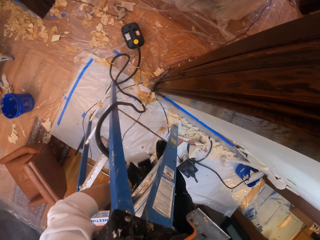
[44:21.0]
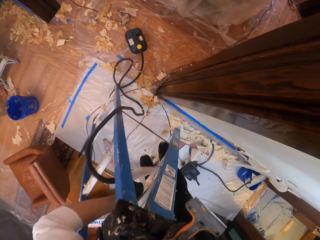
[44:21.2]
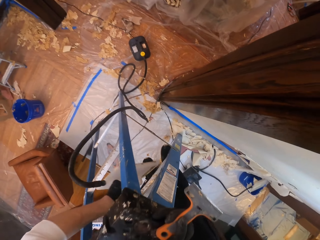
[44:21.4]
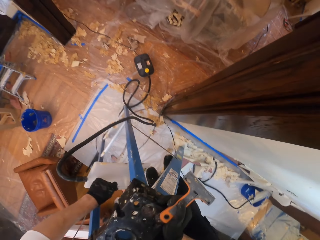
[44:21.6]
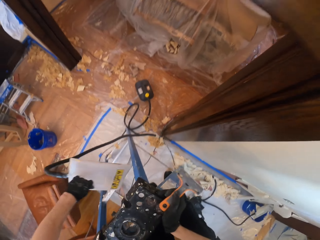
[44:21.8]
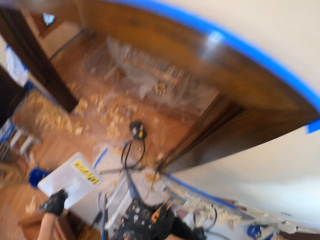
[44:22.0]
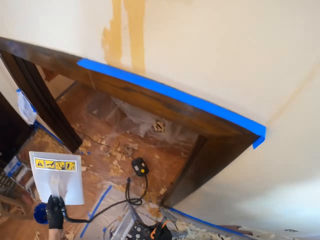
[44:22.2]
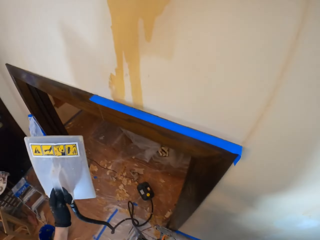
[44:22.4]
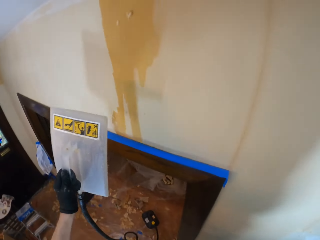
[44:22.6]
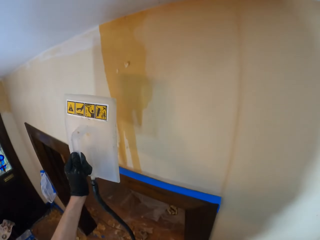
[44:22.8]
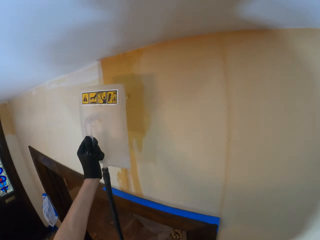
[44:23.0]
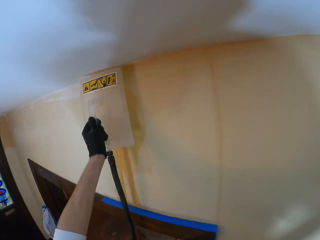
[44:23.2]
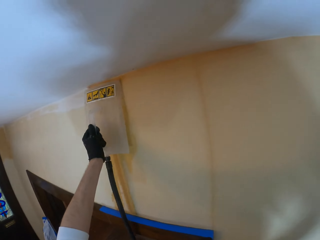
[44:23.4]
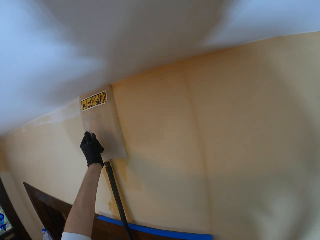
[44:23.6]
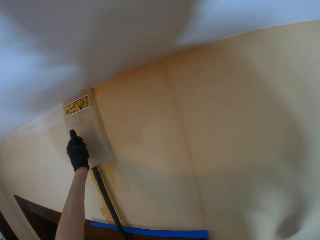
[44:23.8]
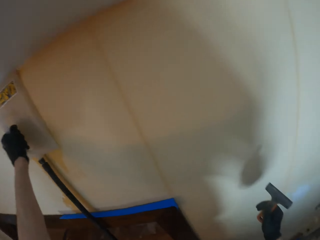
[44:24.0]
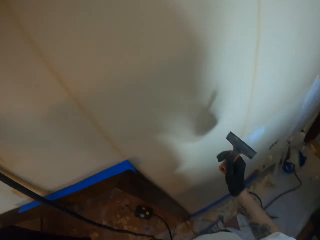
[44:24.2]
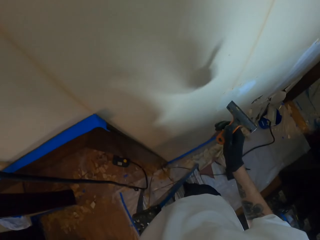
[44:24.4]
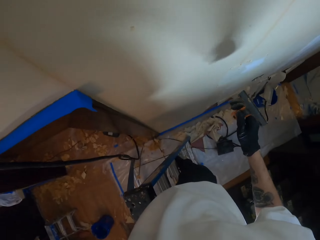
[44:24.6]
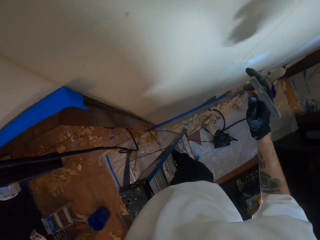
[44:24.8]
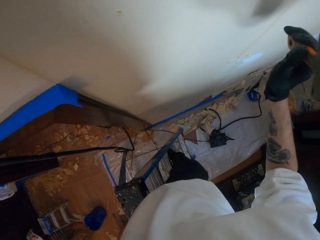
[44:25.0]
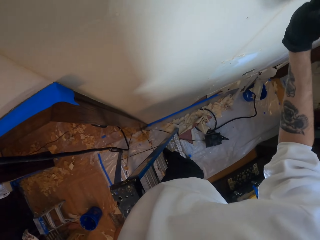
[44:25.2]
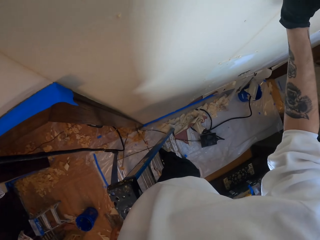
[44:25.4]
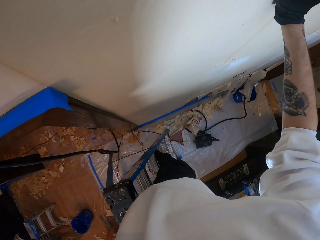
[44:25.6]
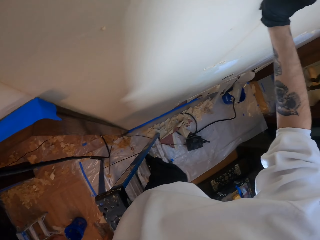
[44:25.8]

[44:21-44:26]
The camera wearer picks up a wallpaper steamer. They press a wall with something.

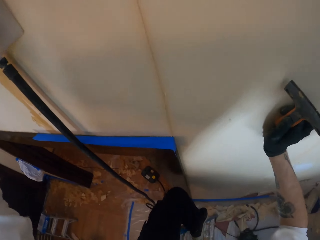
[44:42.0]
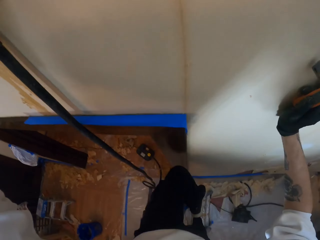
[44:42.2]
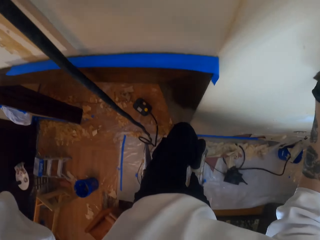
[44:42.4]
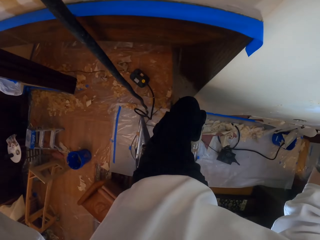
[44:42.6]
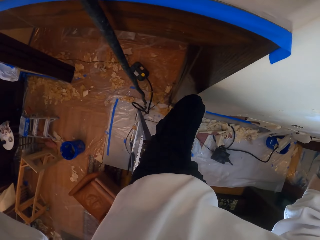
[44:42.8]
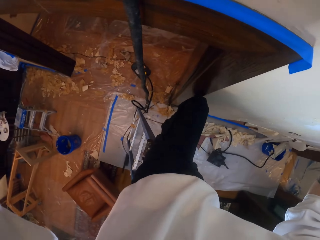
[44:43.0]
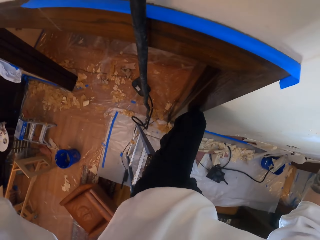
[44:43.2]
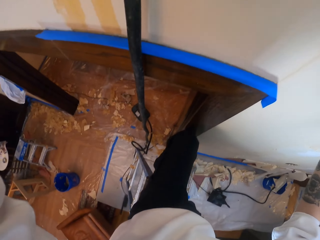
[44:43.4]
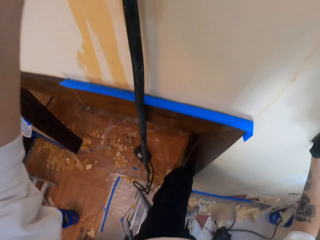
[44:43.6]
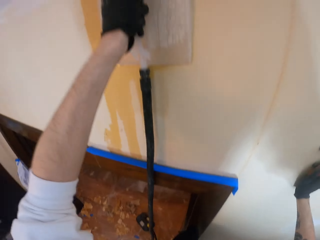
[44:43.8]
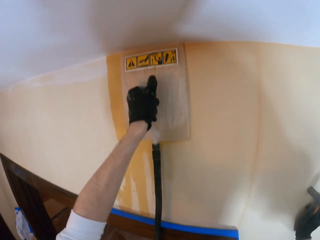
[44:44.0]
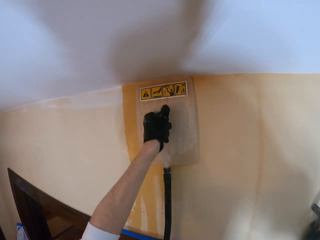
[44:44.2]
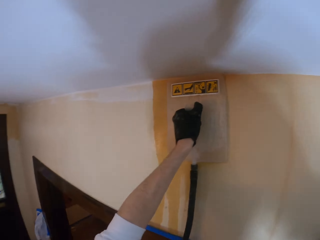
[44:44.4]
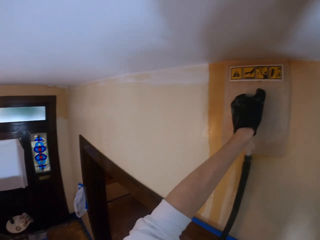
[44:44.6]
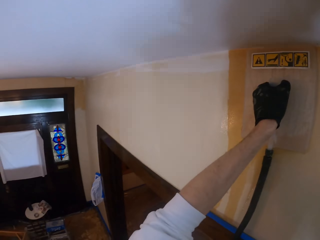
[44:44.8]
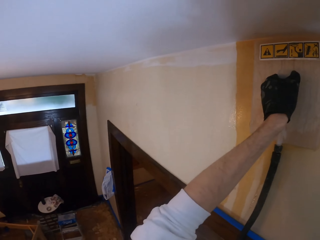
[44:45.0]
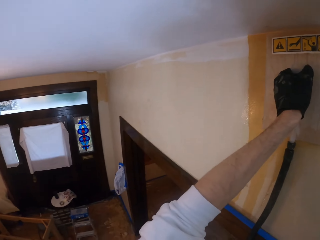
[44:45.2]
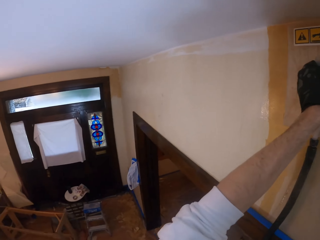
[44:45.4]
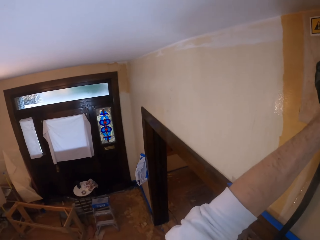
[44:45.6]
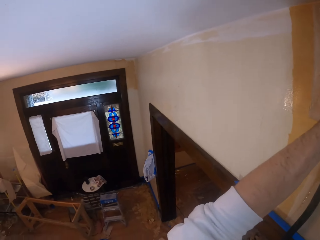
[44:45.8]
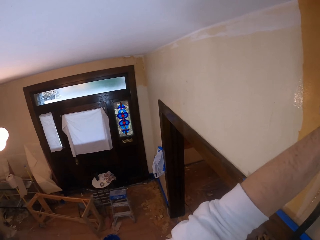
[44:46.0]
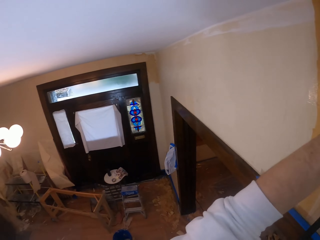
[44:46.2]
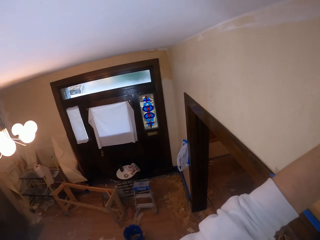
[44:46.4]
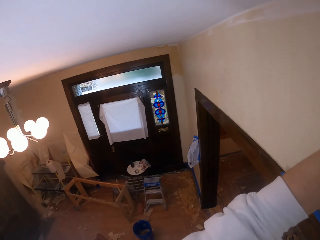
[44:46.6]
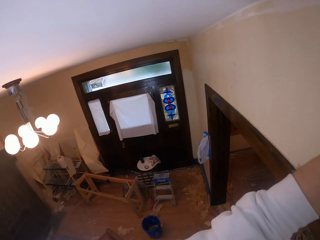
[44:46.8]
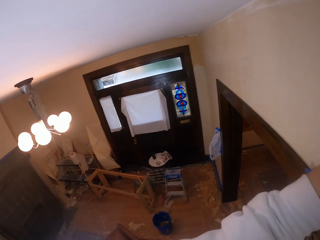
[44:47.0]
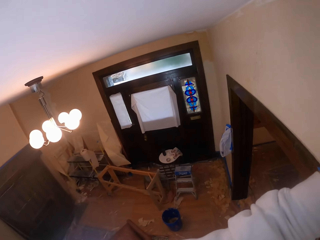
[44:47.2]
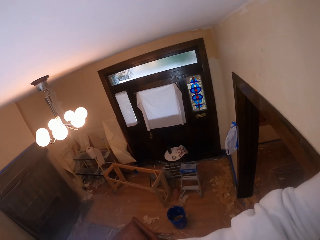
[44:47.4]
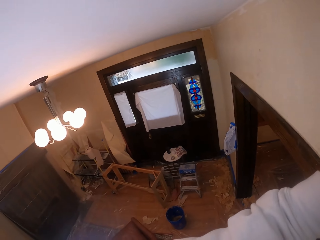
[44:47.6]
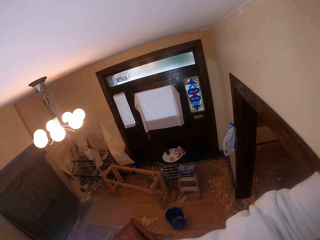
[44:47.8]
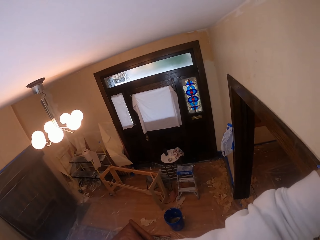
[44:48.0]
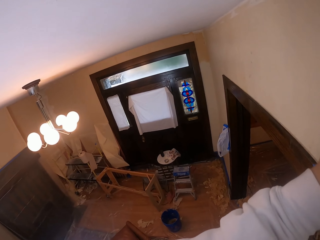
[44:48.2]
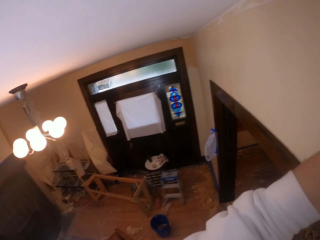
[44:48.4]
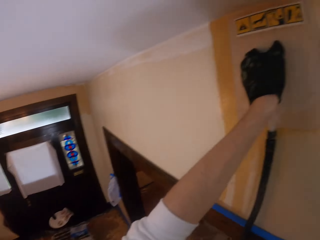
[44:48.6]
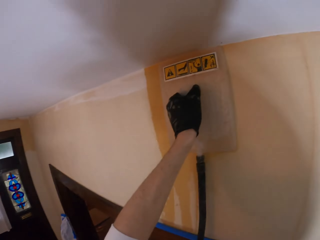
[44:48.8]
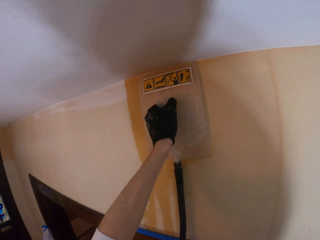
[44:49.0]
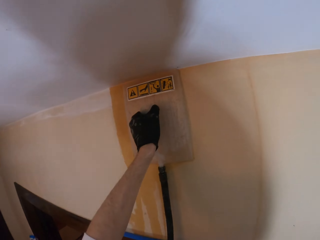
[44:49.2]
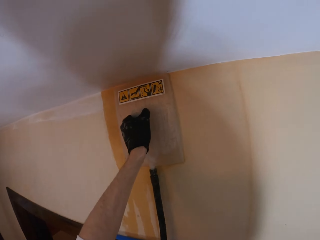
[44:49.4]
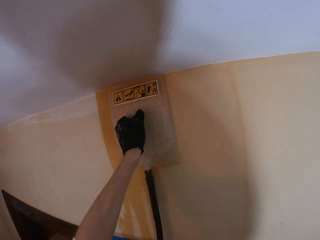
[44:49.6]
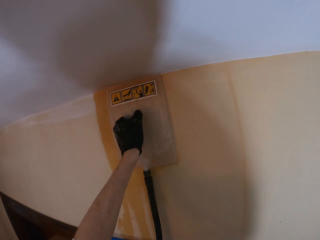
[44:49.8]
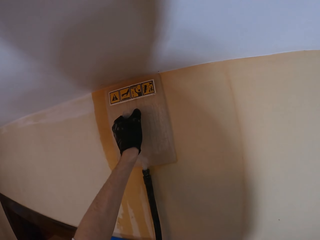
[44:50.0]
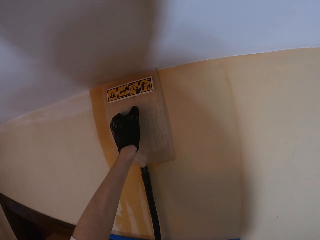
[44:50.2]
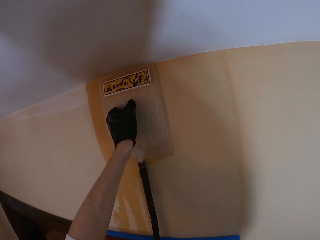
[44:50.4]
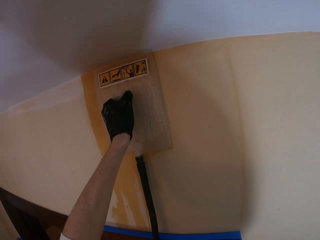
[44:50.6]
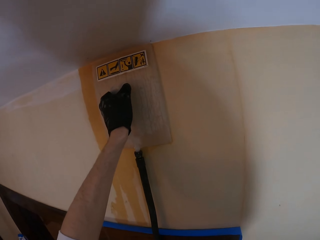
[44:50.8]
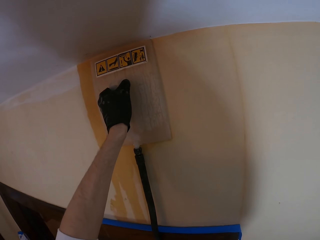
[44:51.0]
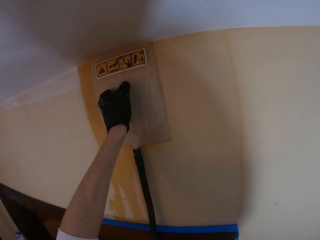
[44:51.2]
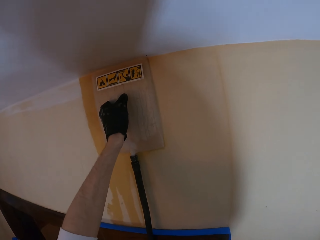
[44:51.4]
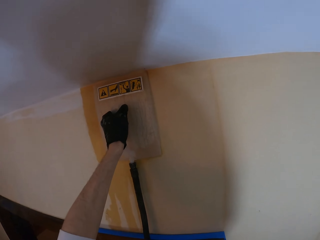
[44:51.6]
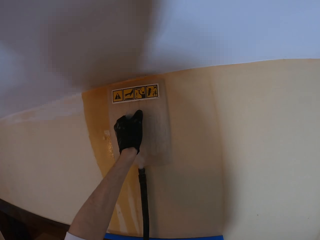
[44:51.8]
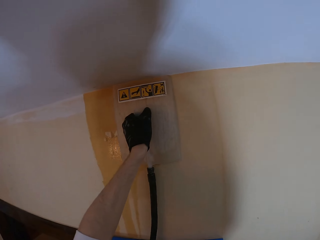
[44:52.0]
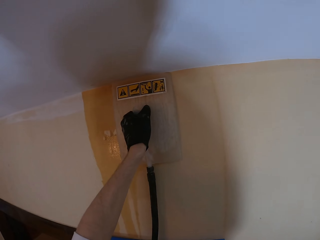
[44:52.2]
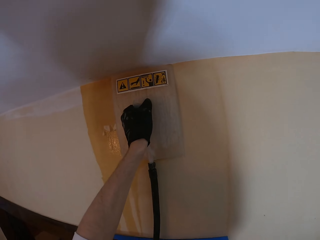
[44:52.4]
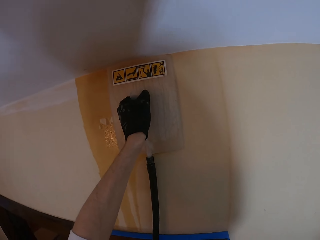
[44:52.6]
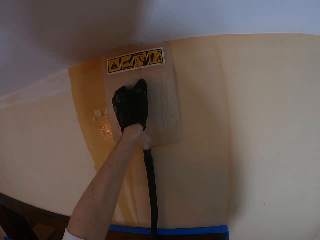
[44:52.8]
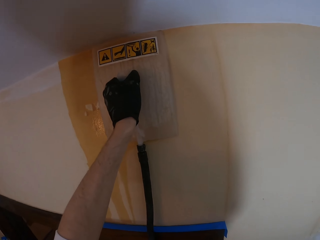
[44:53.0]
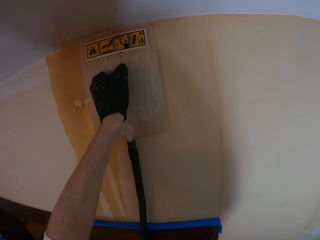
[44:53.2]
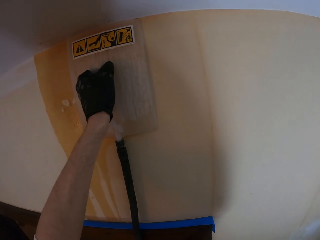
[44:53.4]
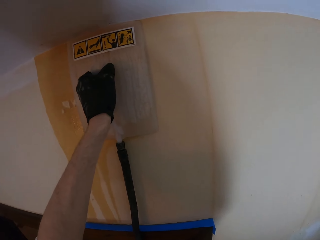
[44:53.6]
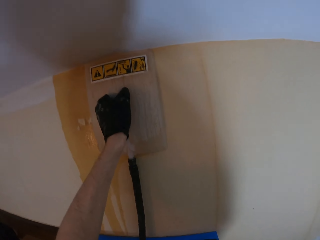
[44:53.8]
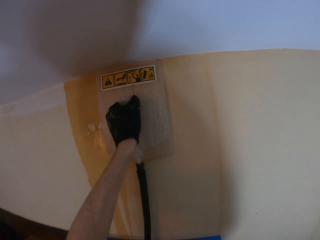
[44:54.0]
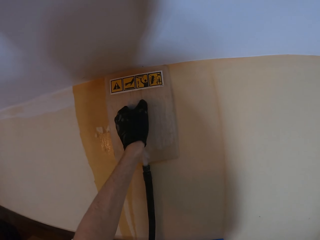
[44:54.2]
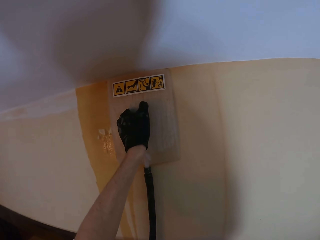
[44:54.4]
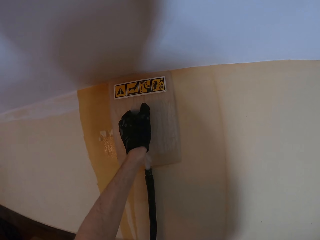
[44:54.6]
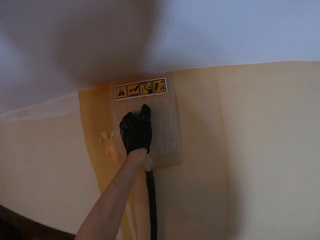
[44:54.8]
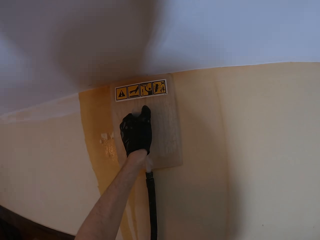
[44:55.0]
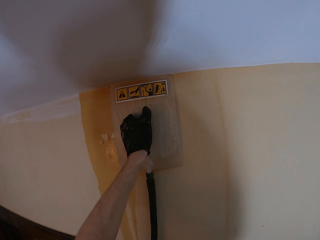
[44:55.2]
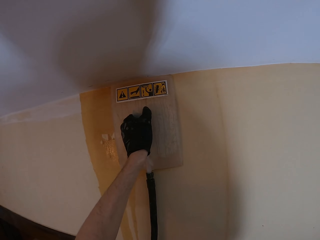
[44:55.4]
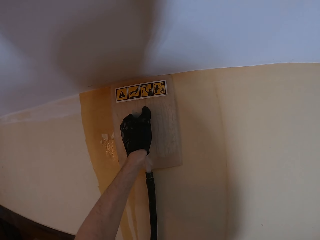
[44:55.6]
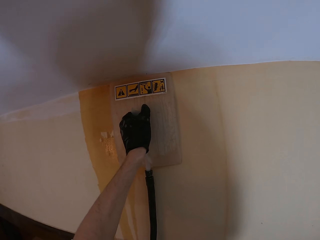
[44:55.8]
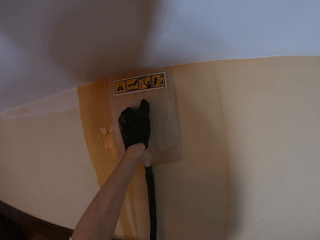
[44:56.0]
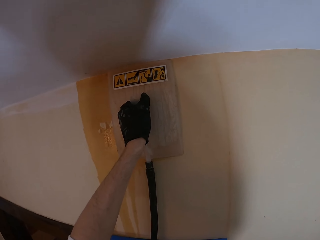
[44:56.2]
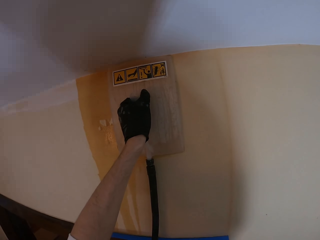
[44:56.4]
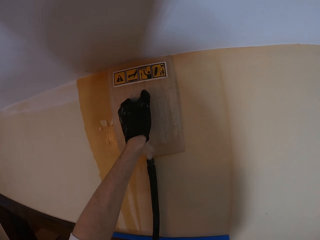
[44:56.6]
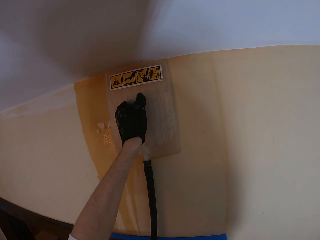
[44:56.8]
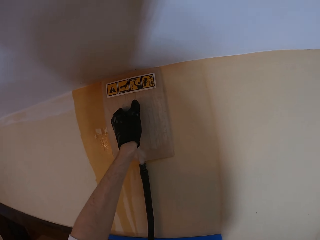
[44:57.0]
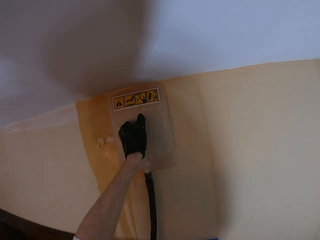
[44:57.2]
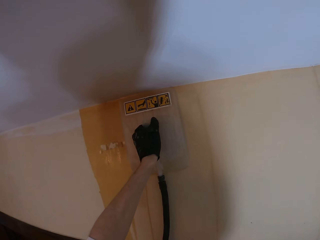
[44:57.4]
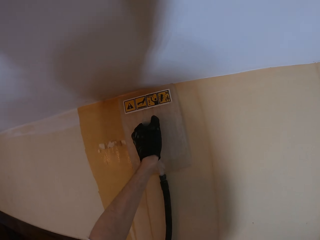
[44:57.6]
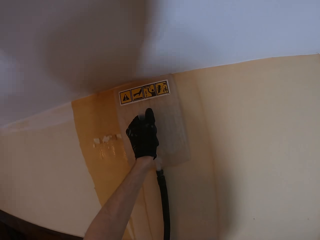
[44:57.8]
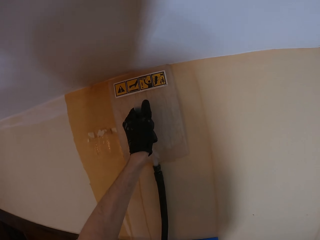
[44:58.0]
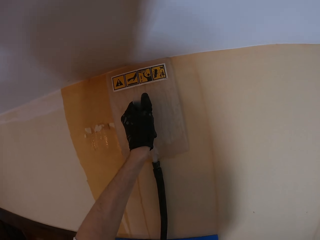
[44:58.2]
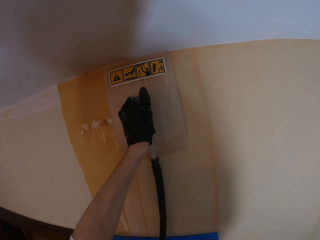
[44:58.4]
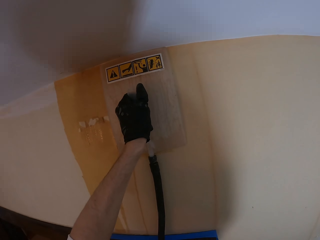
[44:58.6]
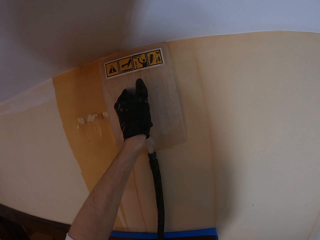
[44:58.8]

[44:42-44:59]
The camera wearer looks at the floor. They press a wall with something. They look around. They look at the floor. They press the wall with something. They soften the glue with the wallpaper steamer. They move something on the wall. They press the wall with something.
